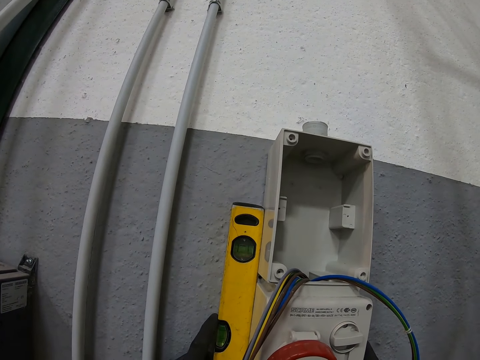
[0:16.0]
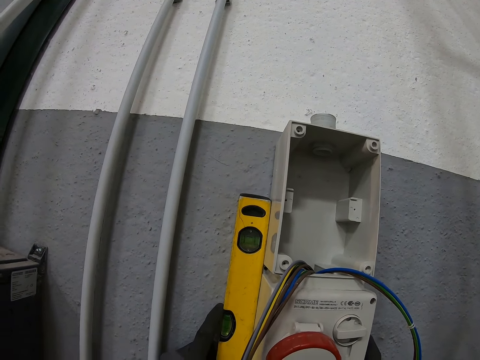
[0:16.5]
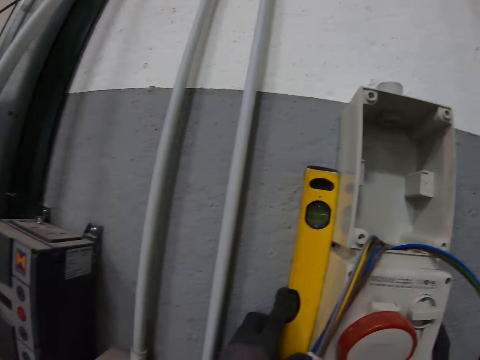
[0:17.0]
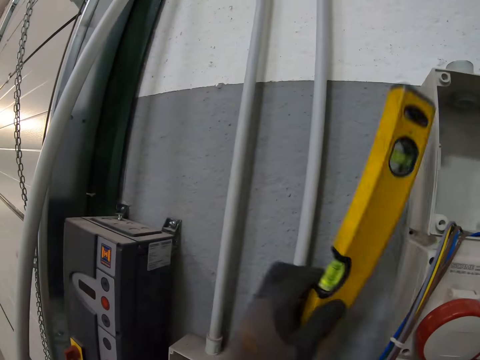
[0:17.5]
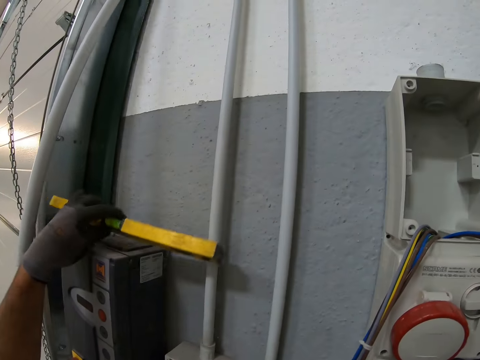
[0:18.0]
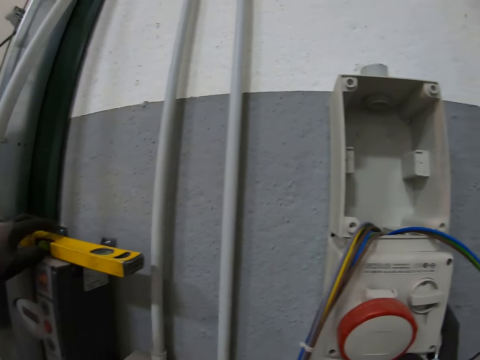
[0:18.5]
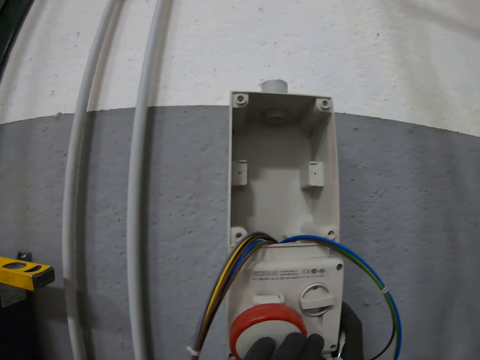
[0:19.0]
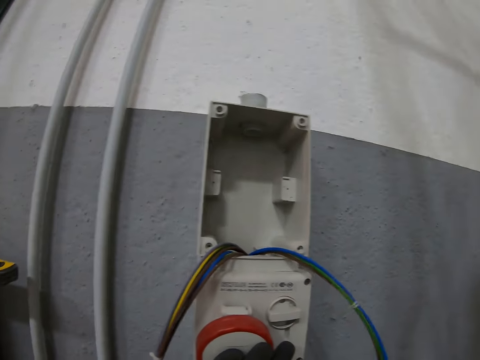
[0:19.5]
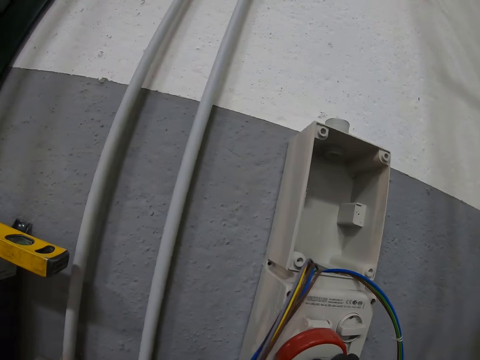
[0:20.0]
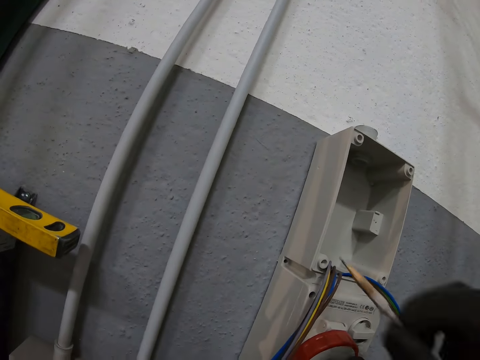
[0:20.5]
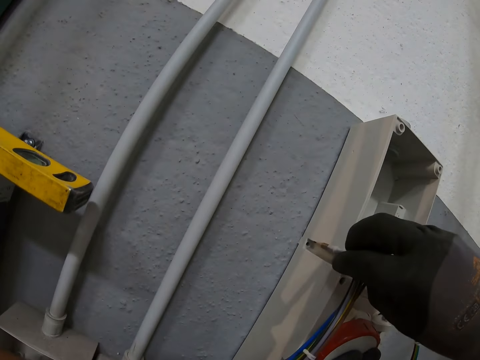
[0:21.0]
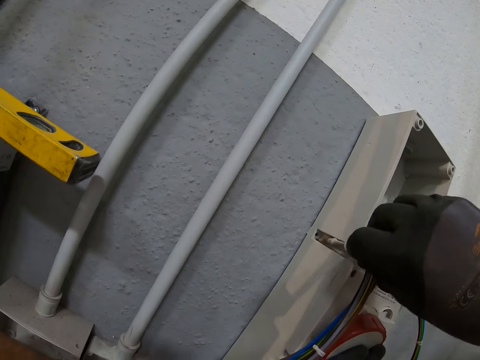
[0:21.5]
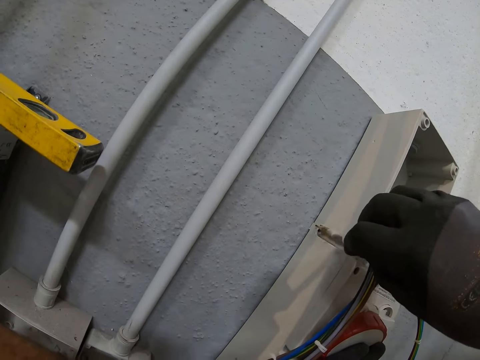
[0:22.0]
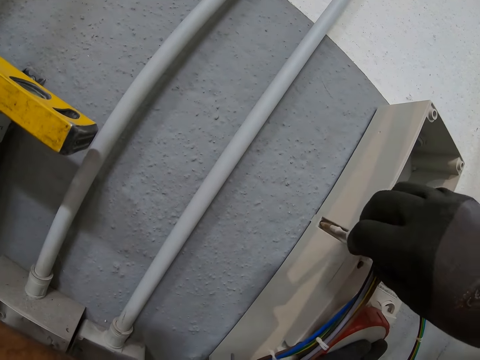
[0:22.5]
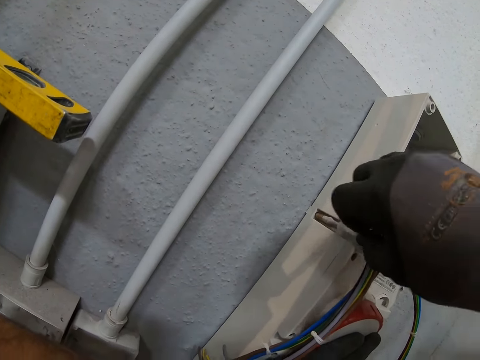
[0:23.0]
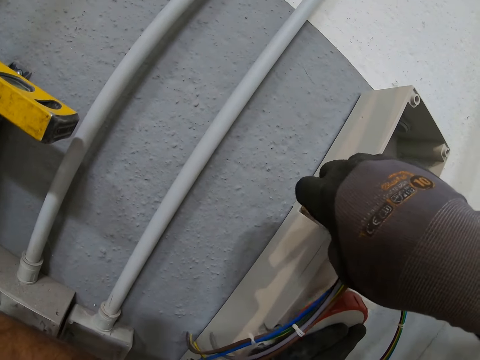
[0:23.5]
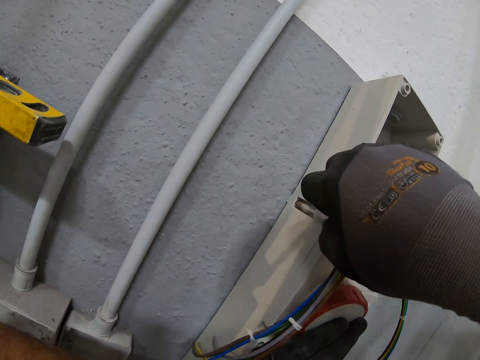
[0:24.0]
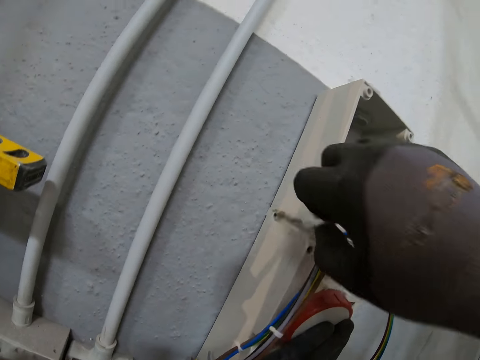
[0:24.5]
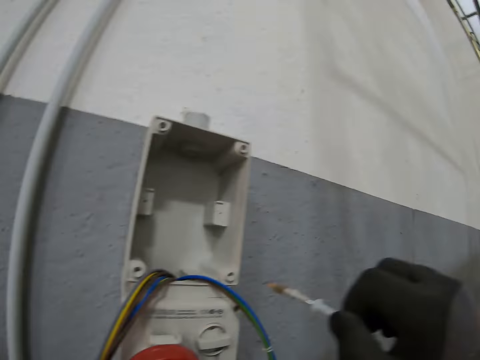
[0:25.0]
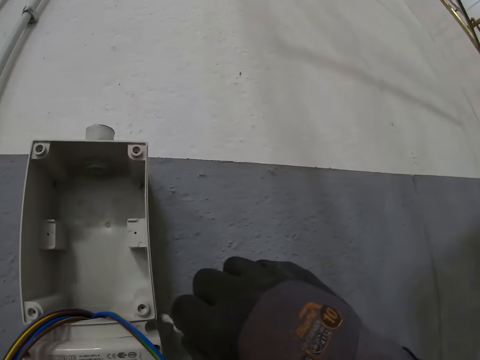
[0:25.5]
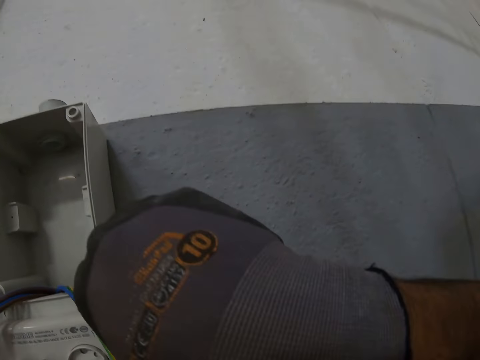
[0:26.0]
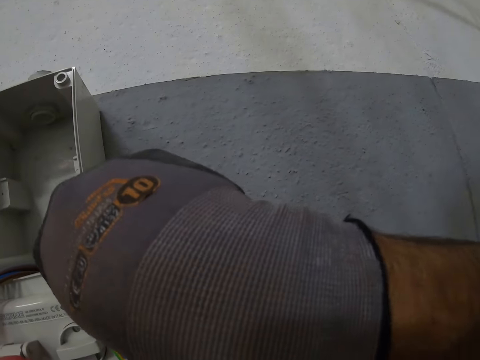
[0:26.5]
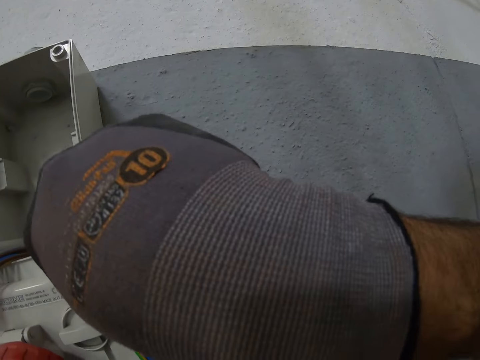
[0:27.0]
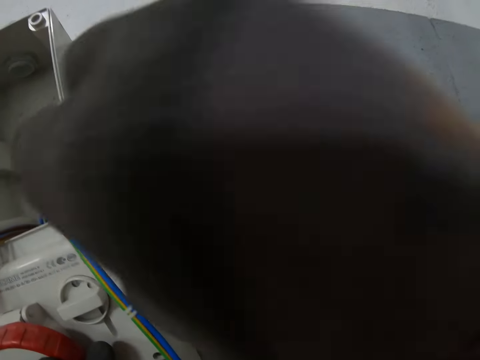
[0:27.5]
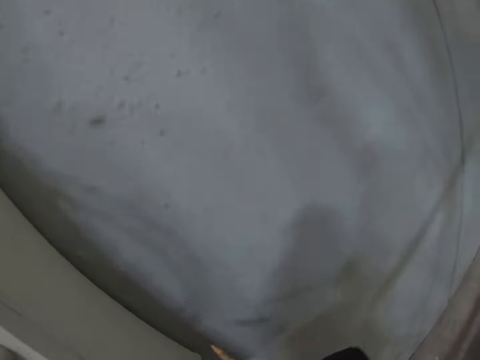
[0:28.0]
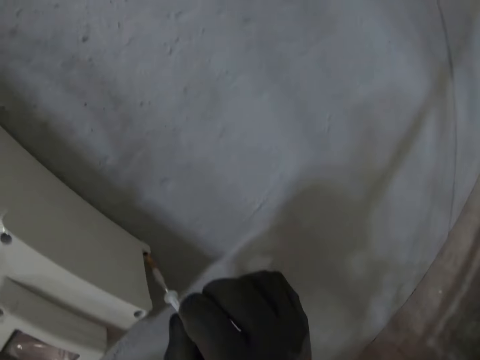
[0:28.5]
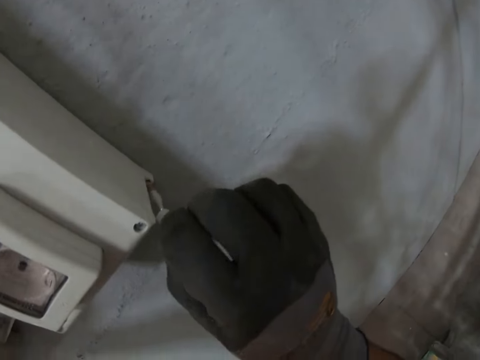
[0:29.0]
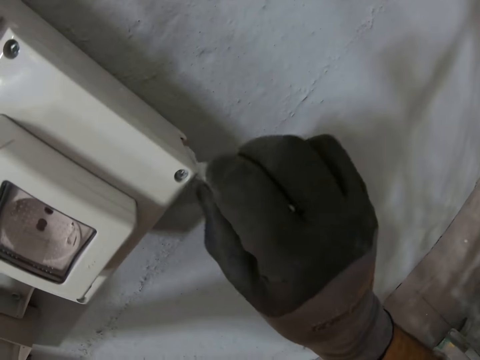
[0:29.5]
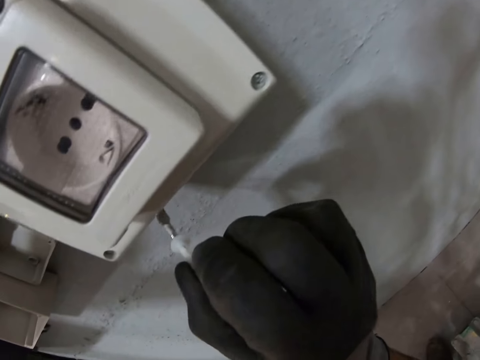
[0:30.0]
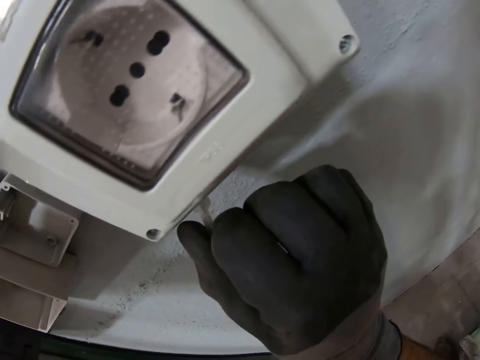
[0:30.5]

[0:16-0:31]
The camera wearer puts a carpenter's ruler on top of a socket. They put a clamp meter away. They drive screw nails in the electric PVC back box. They mark the point using a pencil.

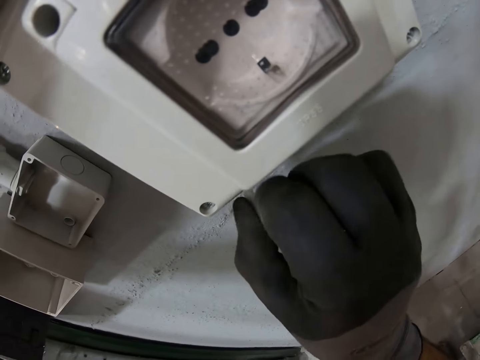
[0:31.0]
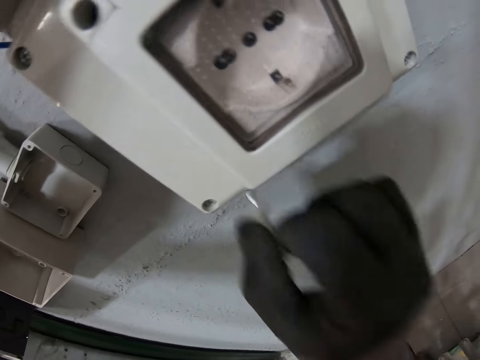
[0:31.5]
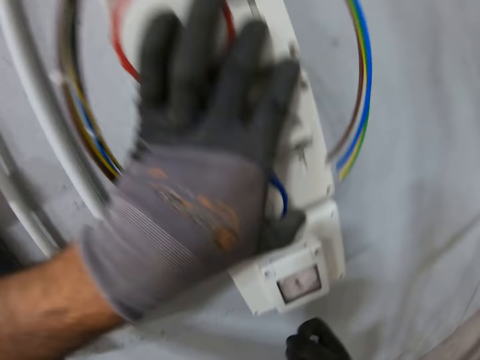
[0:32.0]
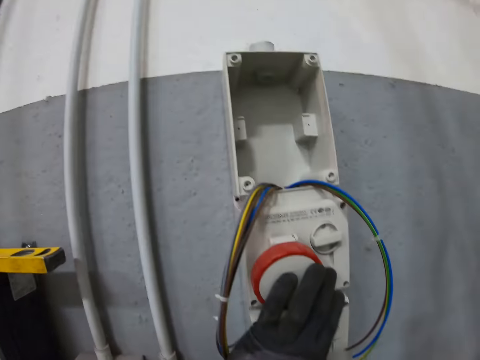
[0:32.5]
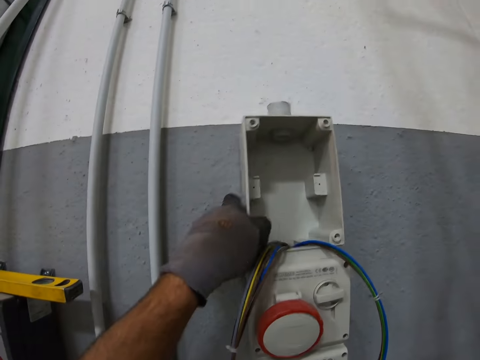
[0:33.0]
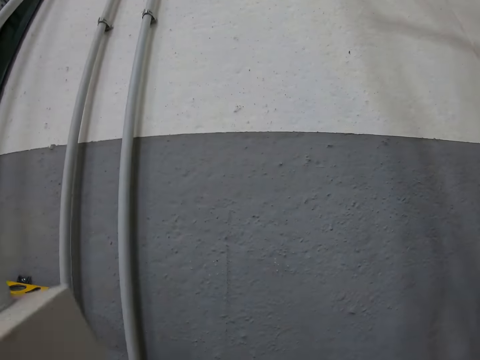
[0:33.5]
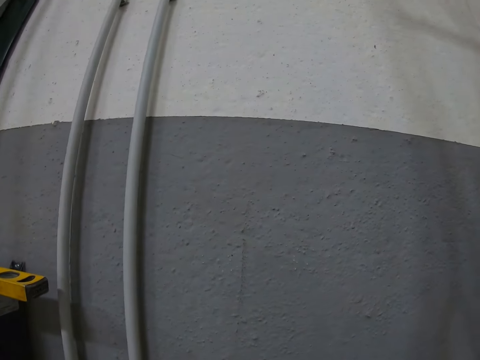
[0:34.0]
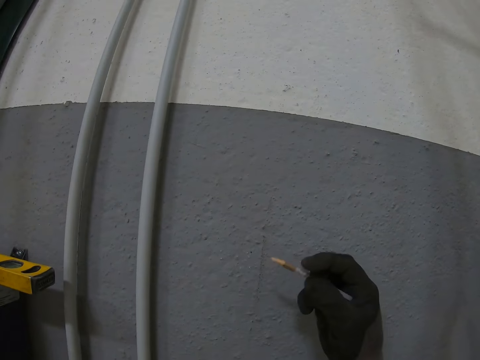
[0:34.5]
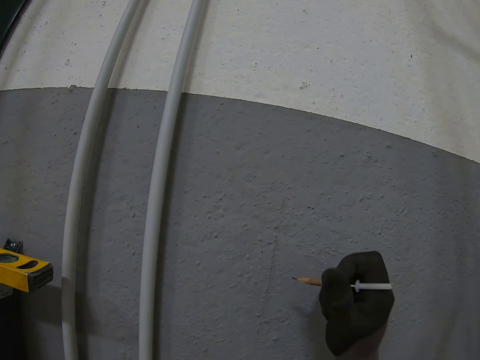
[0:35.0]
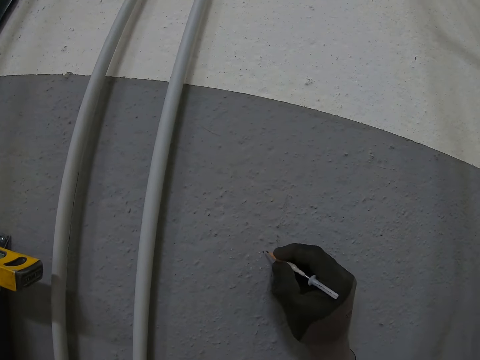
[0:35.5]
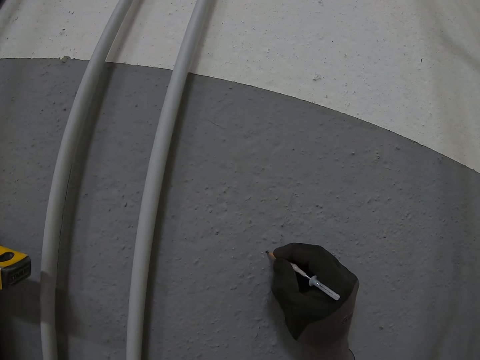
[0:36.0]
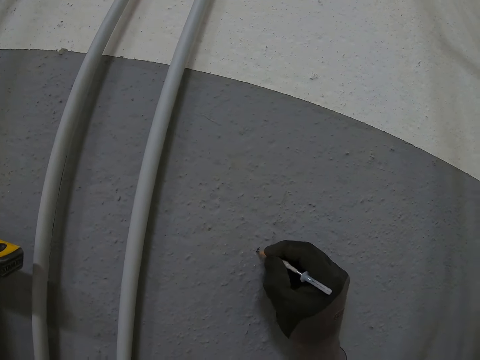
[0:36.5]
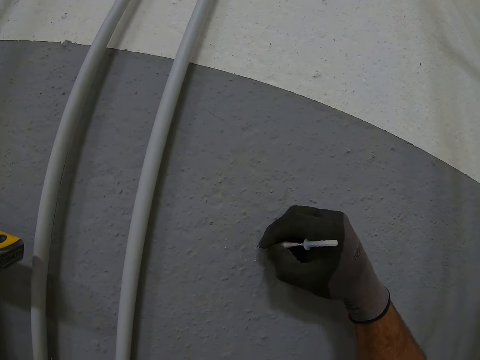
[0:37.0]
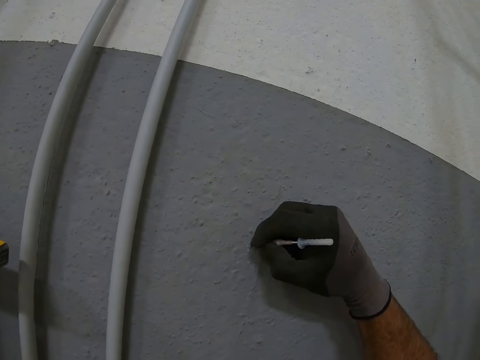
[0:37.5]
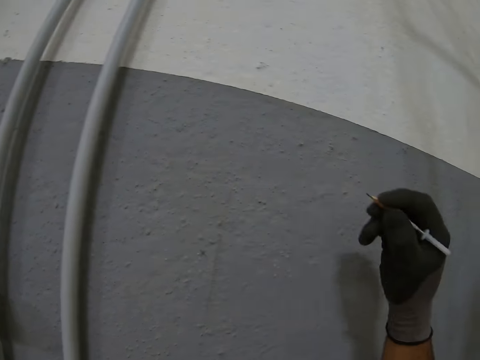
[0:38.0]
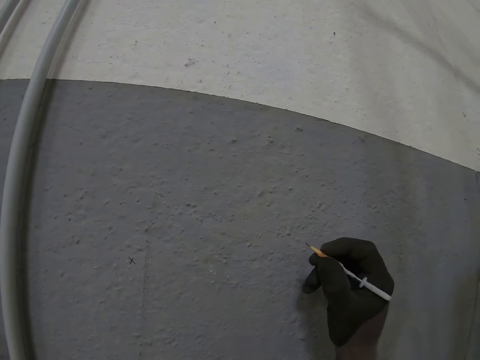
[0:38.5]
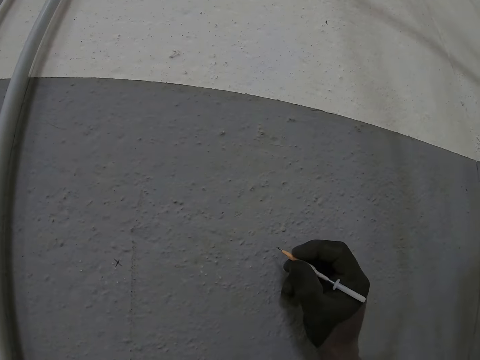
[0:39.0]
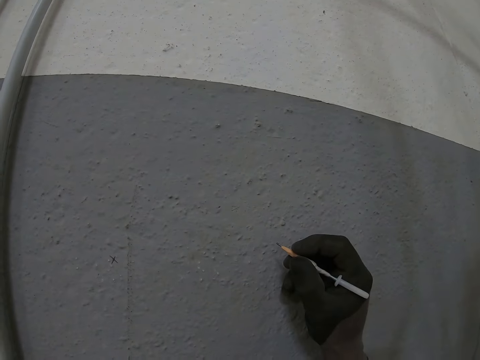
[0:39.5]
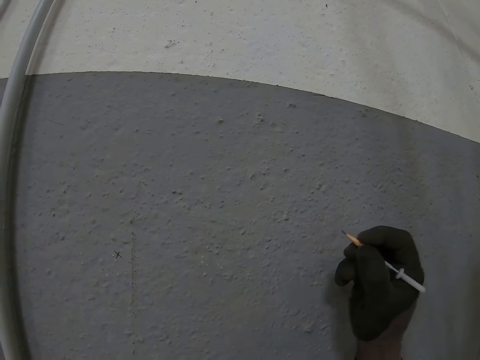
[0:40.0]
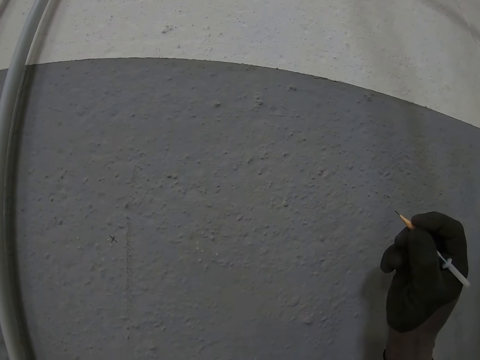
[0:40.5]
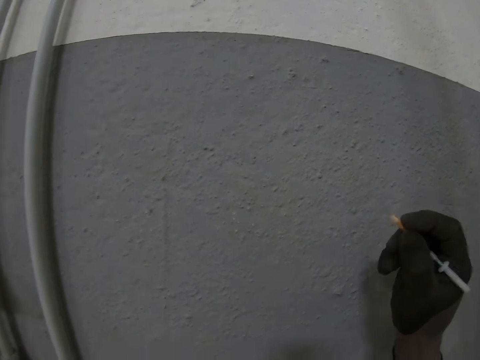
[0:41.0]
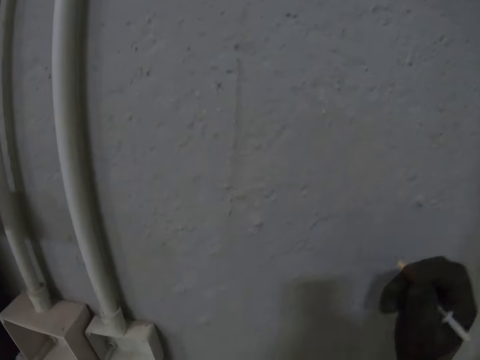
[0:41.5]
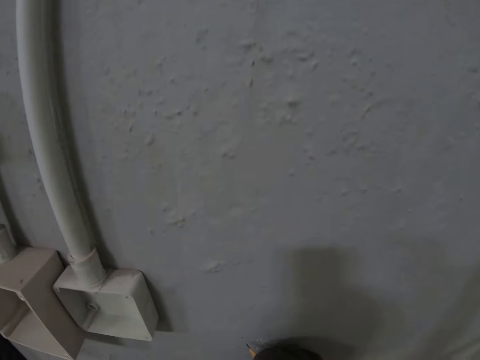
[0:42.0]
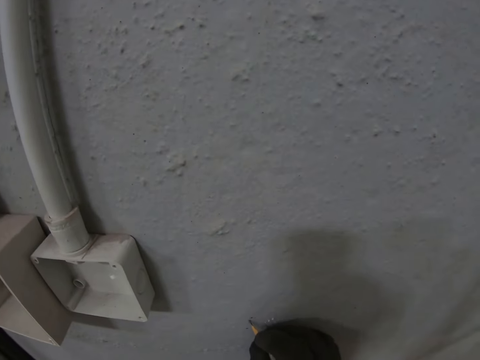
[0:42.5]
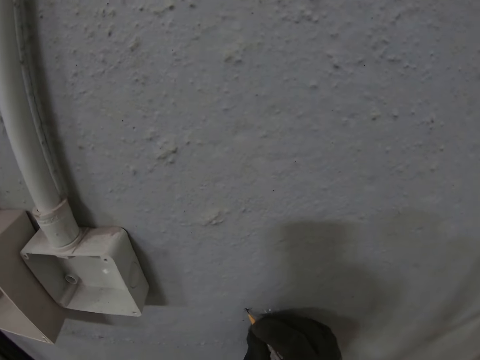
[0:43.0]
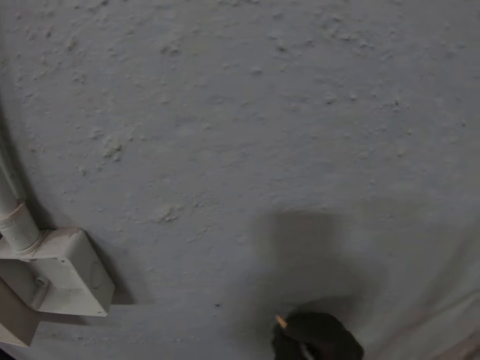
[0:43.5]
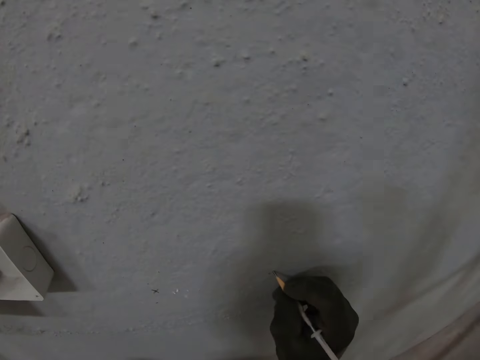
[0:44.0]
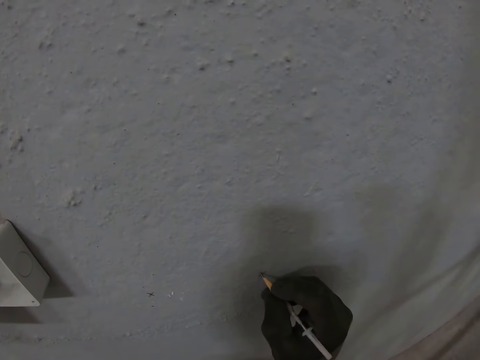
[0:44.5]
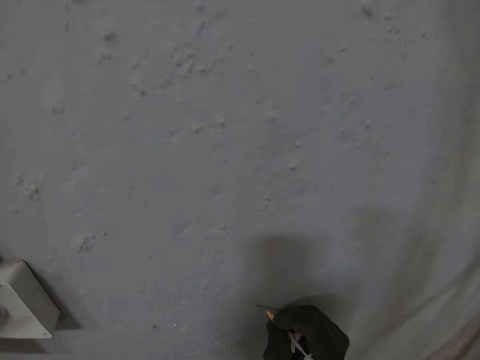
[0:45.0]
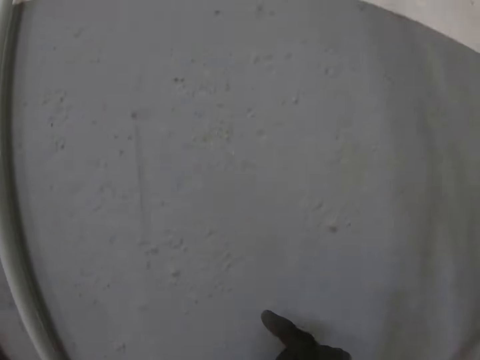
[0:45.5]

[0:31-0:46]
The camera wearer removes the electric PVC back box from the wall. They mark points on the wall using a dot punch or pencil.
